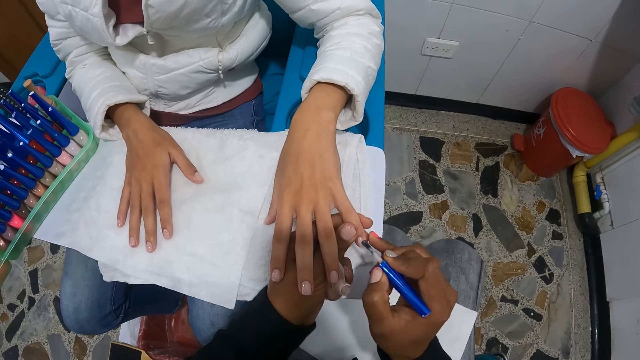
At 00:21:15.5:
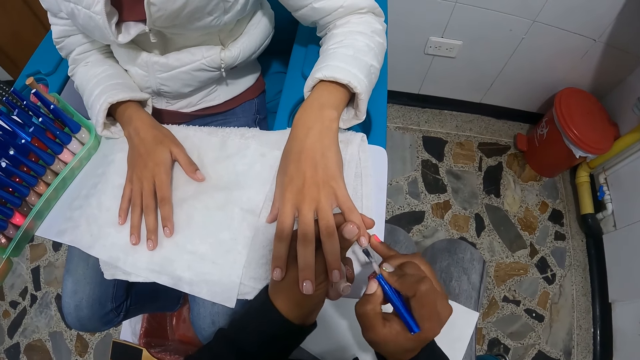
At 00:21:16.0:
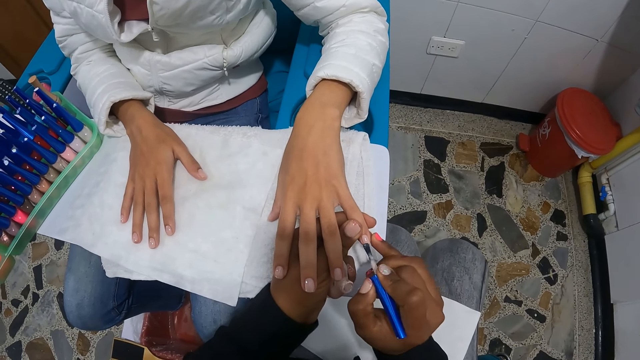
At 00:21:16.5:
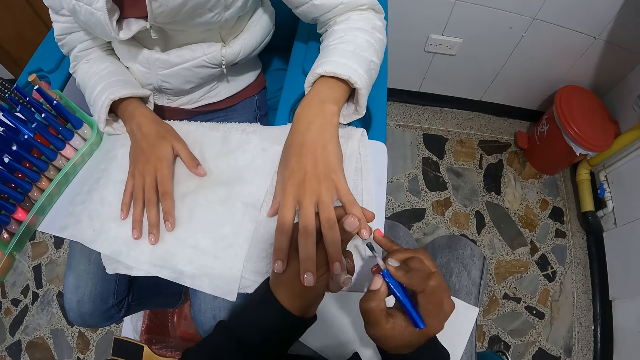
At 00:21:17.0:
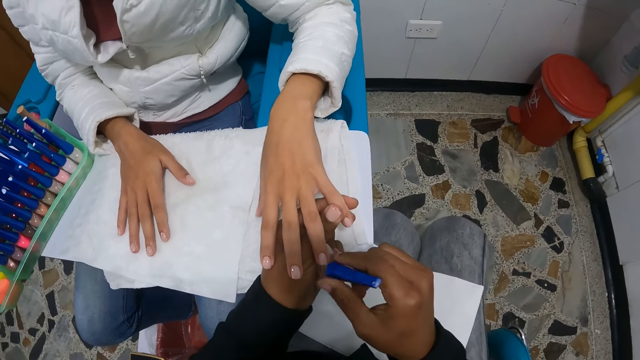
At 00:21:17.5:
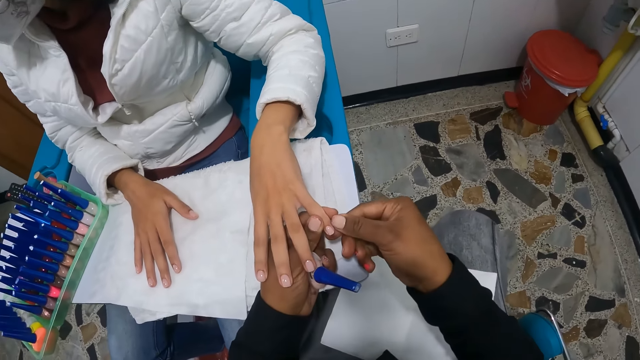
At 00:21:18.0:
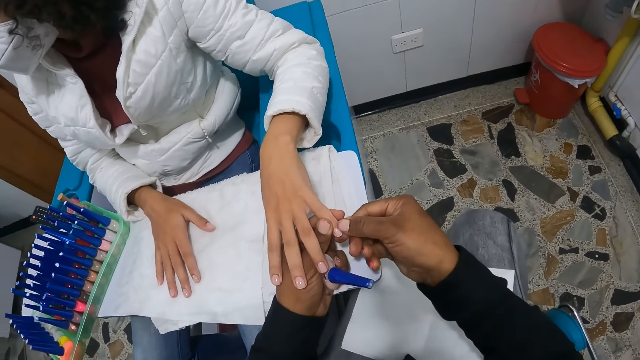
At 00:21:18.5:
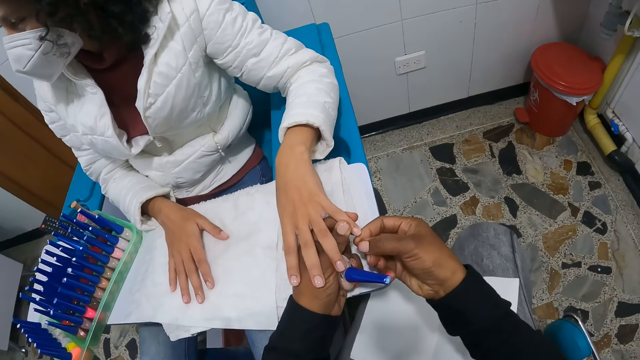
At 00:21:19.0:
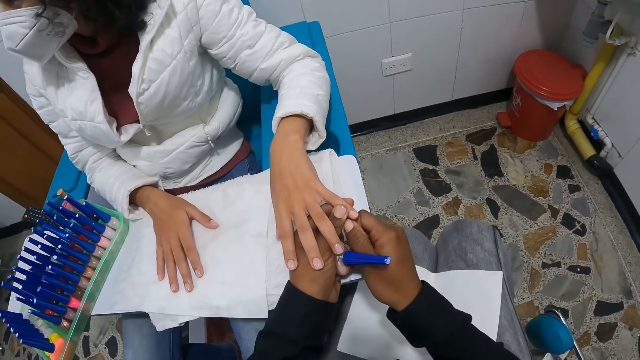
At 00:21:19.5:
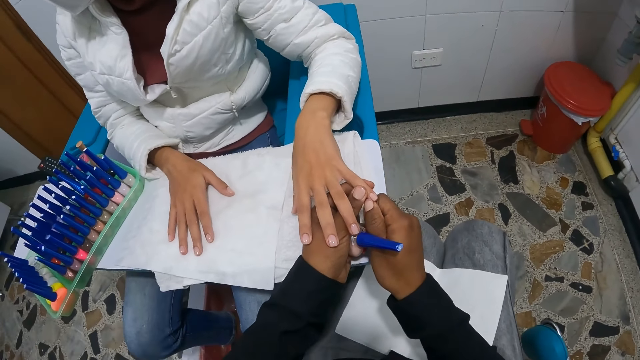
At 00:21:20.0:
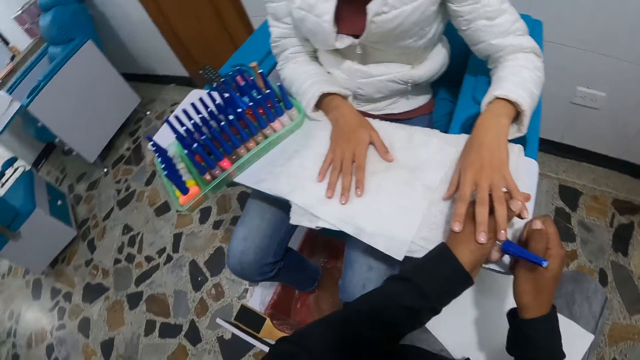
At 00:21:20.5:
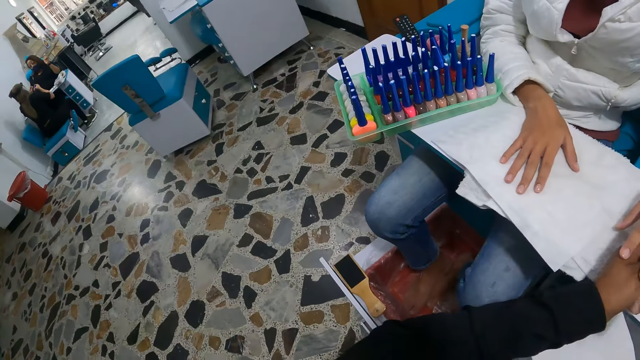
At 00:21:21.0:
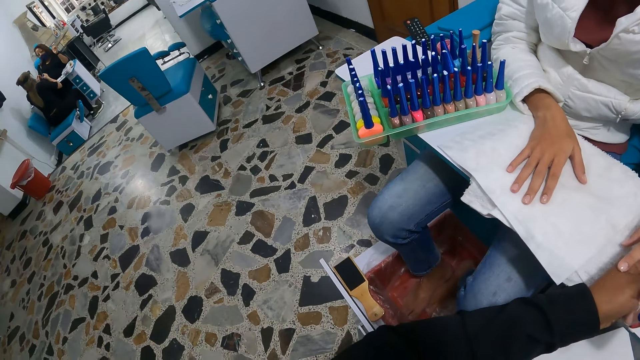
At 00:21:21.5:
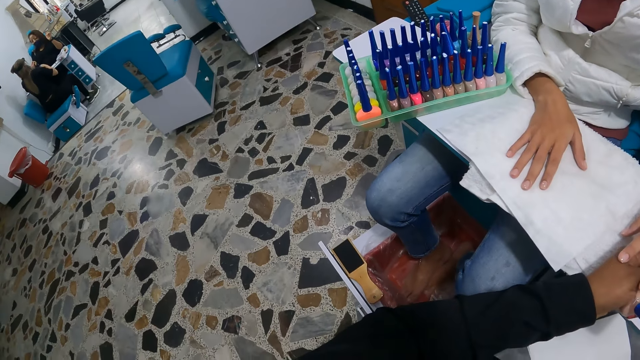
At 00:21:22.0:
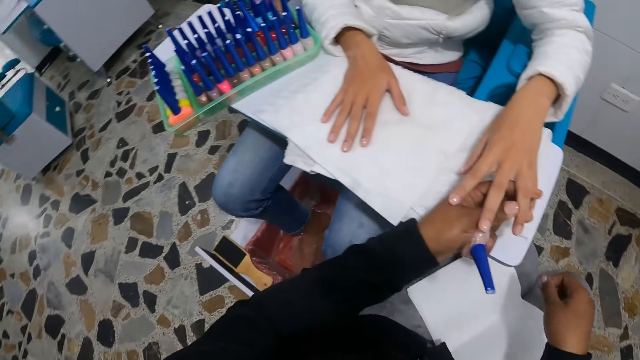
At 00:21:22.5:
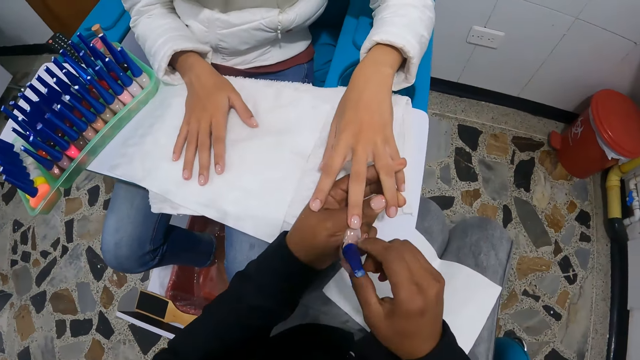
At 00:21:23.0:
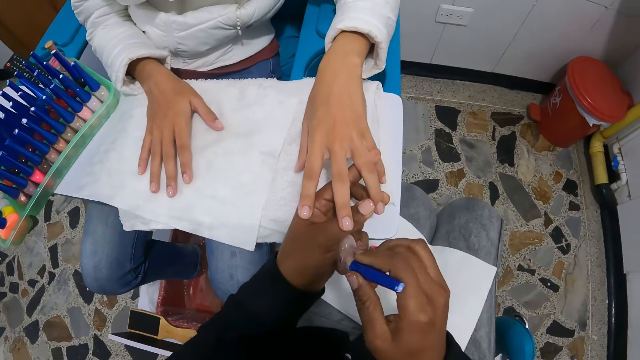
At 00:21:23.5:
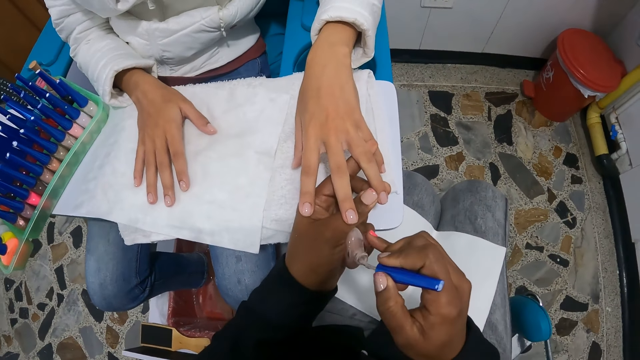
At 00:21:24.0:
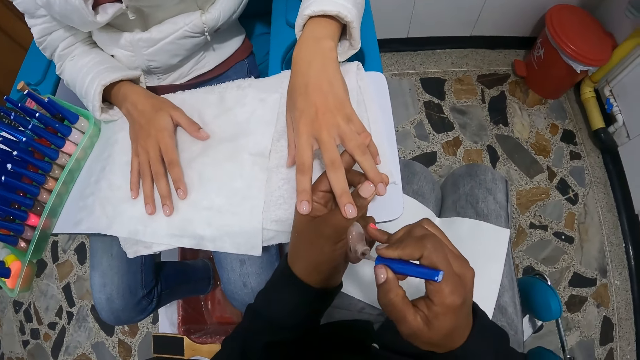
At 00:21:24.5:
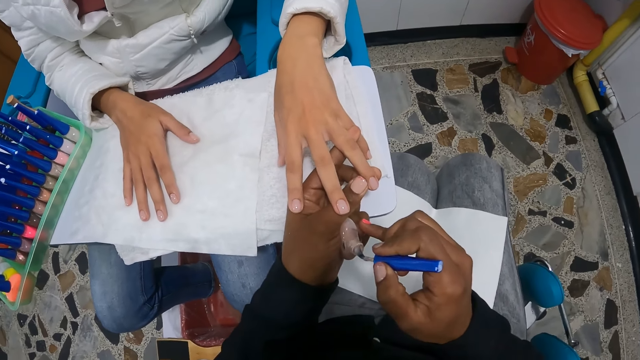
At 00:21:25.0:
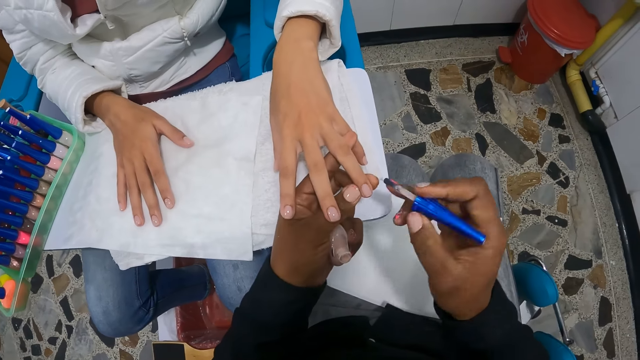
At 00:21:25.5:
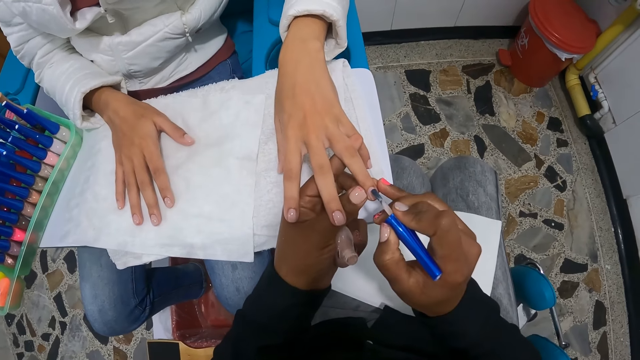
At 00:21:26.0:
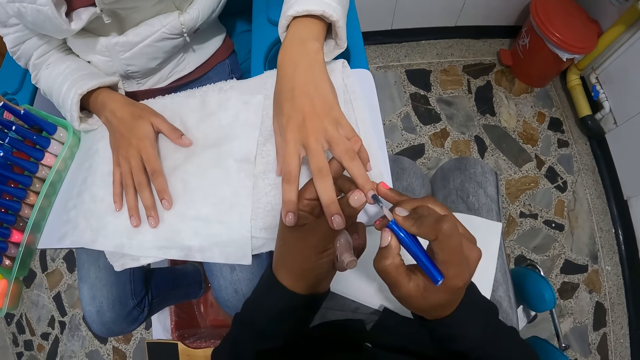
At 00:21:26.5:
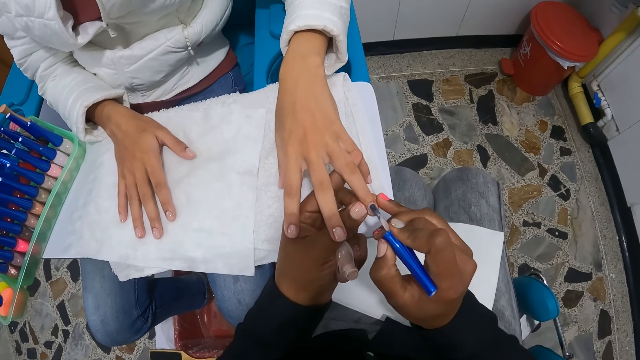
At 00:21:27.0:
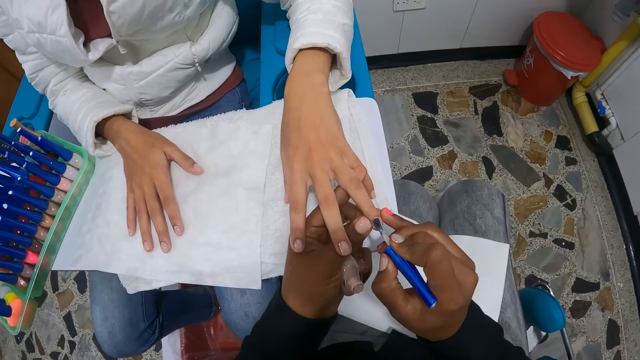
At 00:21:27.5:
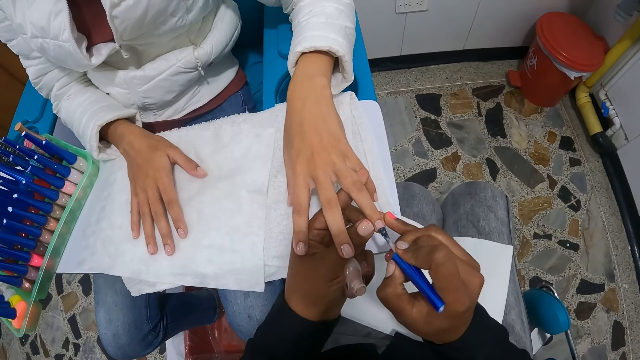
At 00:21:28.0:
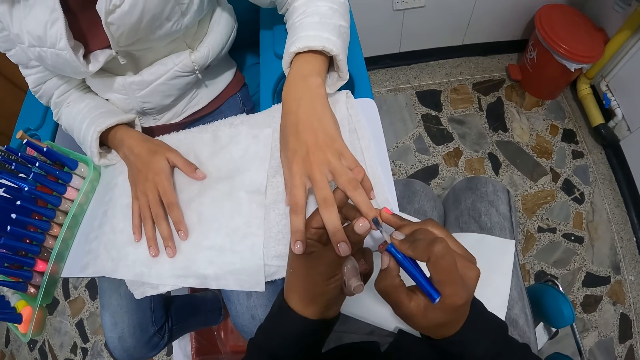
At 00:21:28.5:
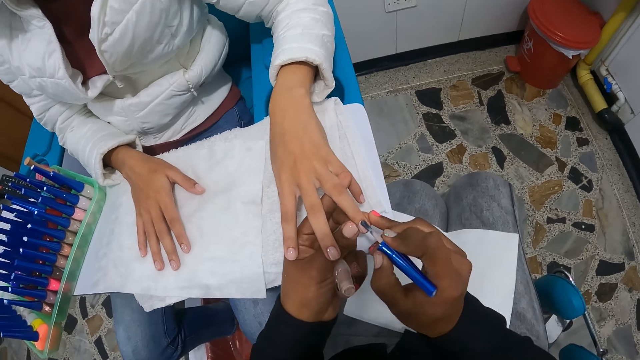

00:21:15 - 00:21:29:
The camera wearer dips the brush into the nail polish container with her right hand. She touches the woman's left hand with both hands. She paints the woman's nails with the nail polish in her right hand.

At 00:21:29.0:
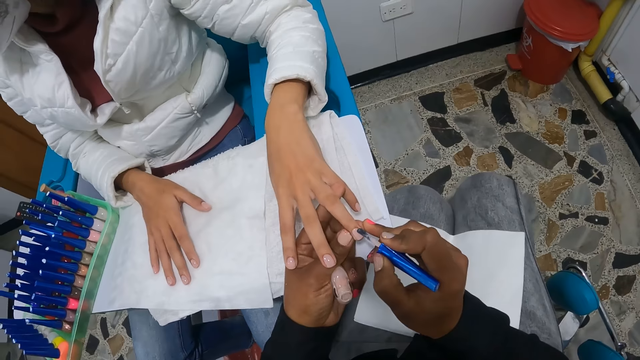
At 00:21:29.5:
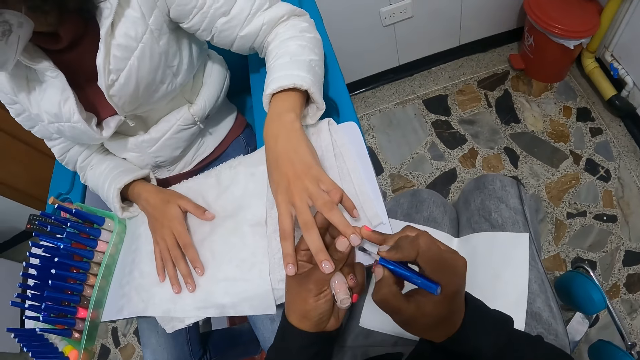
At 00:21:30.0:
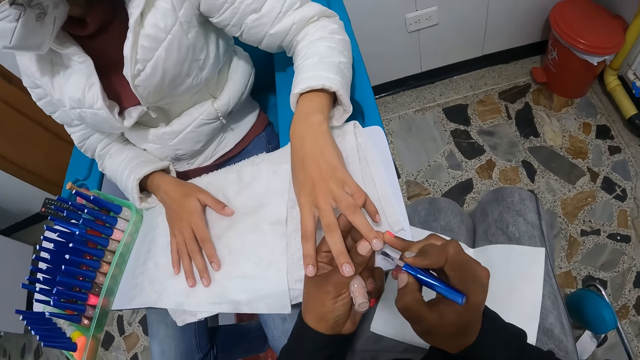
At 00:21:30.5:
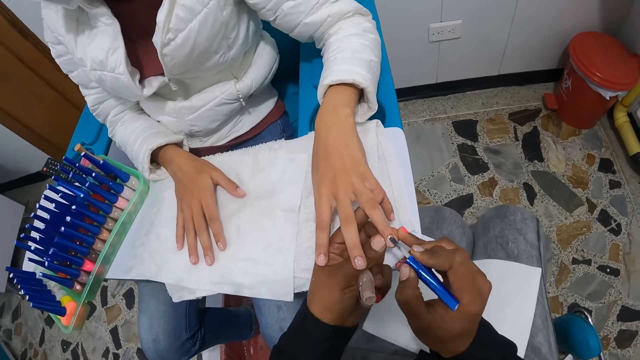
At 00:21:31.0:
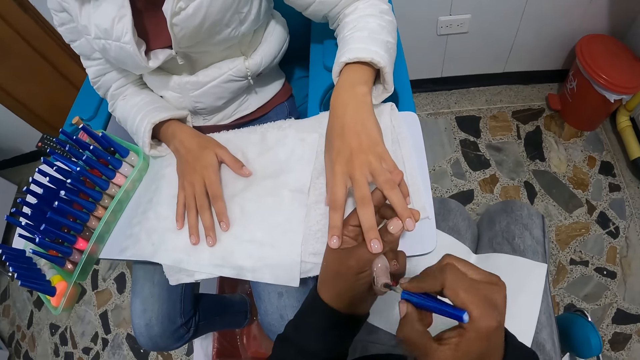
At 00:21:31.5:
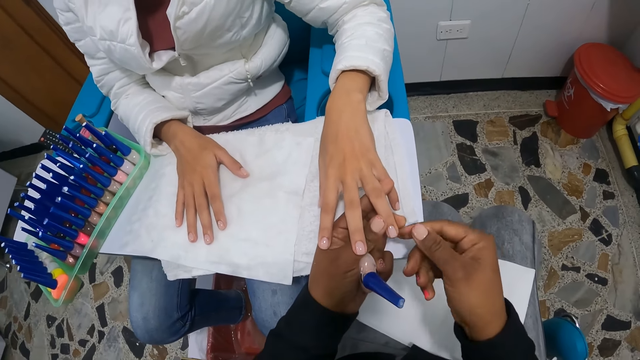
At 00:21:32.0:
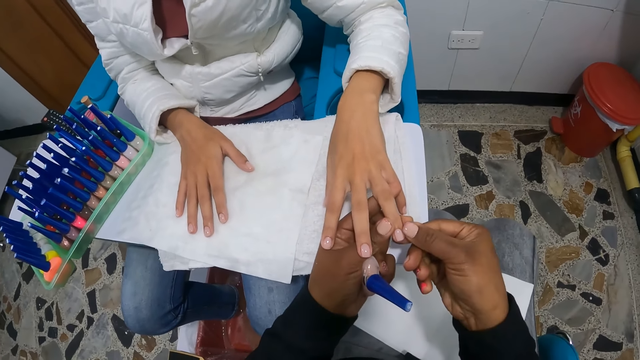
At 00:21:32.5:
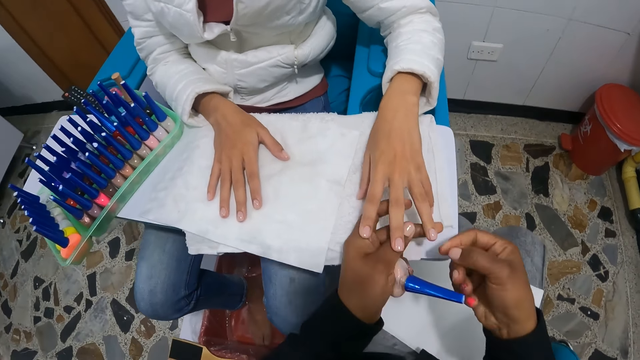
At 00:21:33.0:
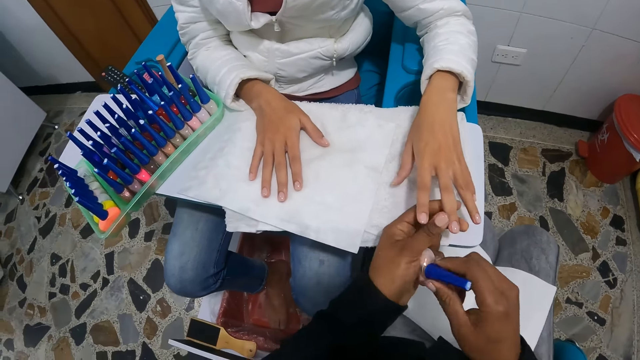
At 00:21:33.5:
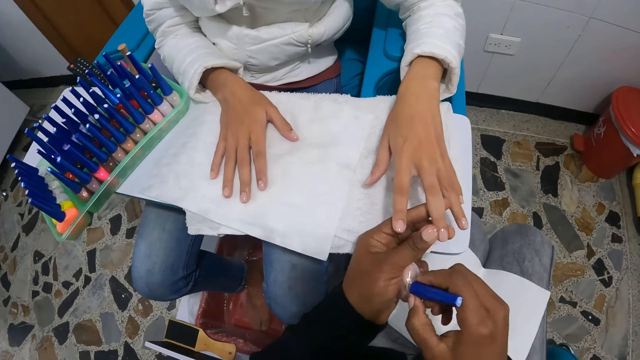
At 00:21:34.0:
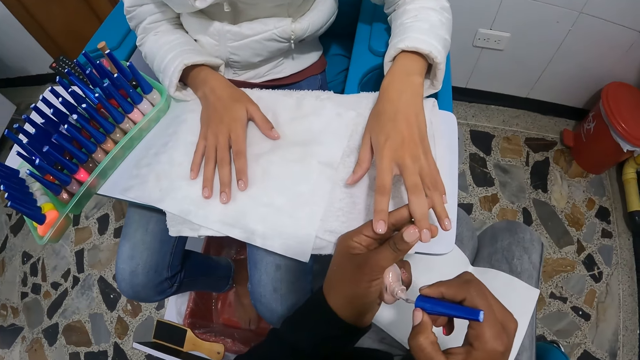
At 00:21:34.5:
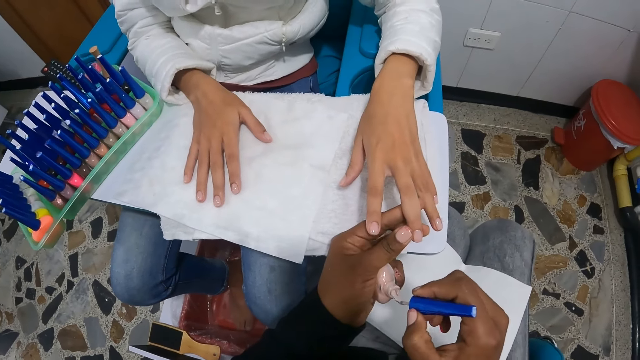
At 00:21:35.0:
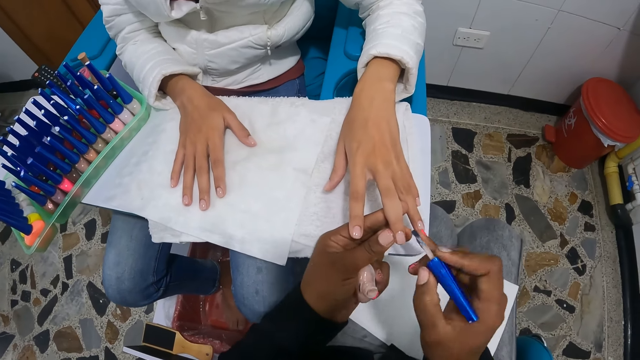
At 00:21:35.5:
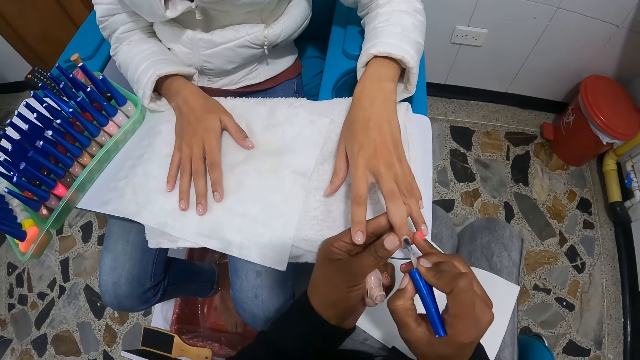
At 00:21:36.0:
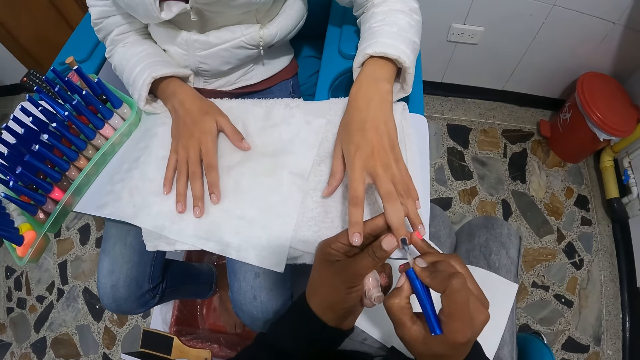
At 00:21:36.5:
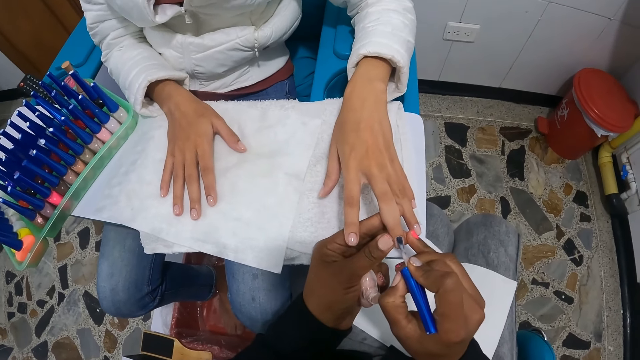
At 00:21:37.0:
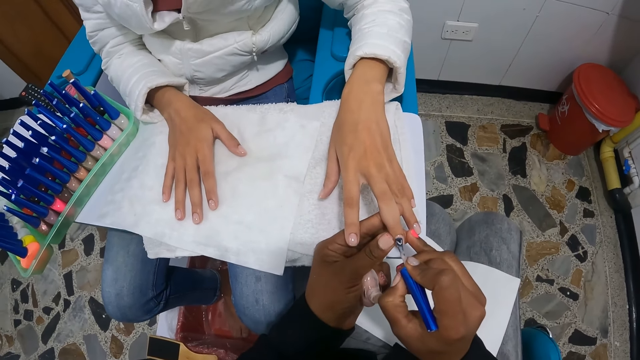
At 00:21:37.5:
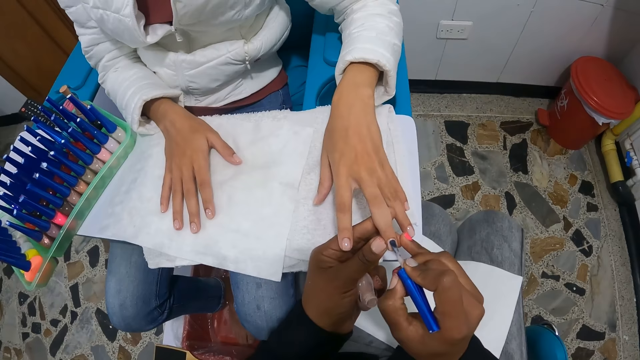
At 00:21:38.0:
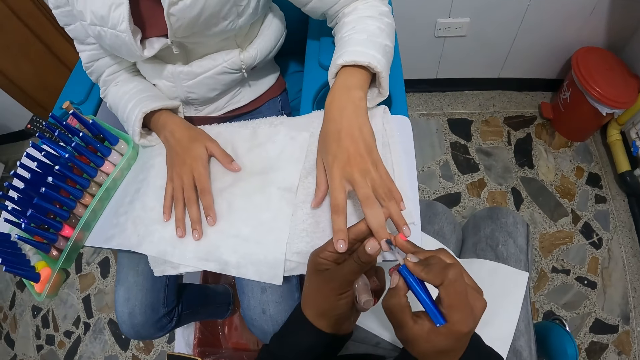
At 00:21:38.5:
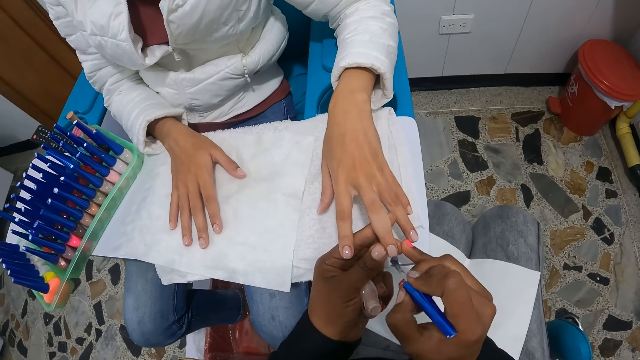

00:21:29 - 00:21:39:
The camera wearer dips the brush into the nail polish container with her right hand. She touches the woman's left hand with both hands. She paints the woman's nails with the nail polish in her right hand.
